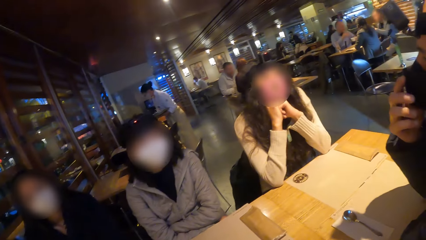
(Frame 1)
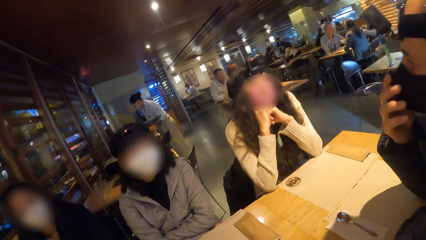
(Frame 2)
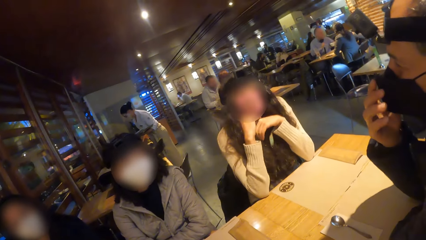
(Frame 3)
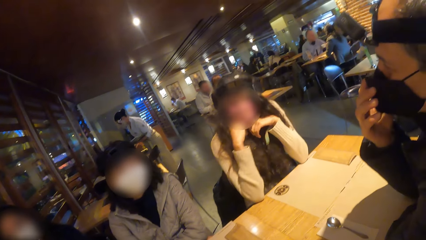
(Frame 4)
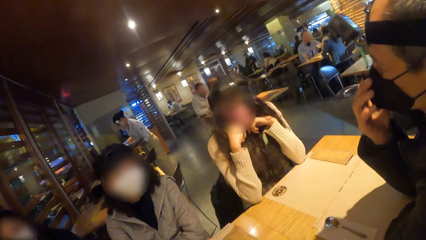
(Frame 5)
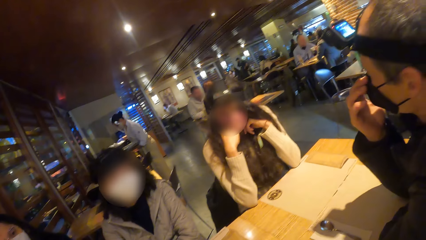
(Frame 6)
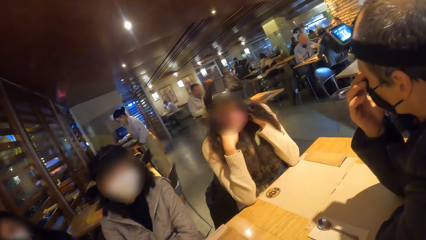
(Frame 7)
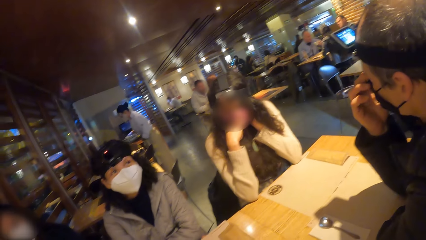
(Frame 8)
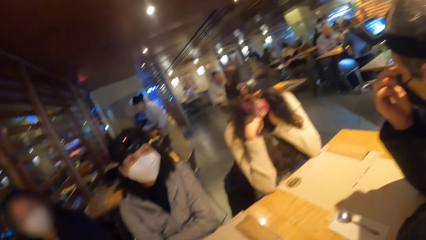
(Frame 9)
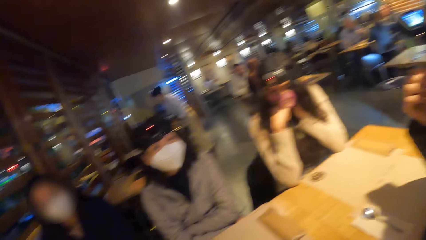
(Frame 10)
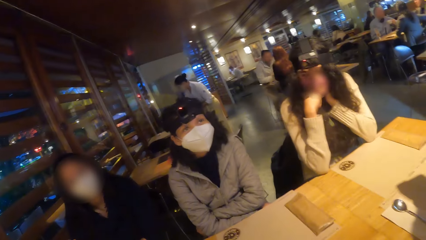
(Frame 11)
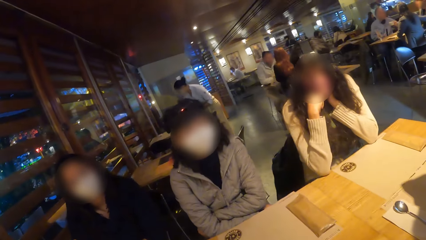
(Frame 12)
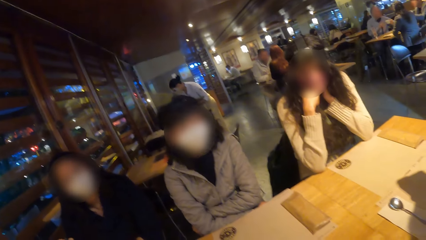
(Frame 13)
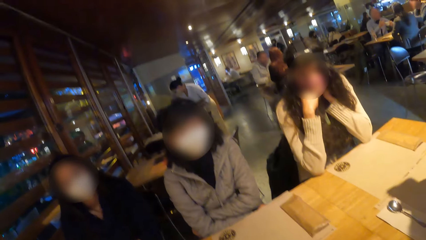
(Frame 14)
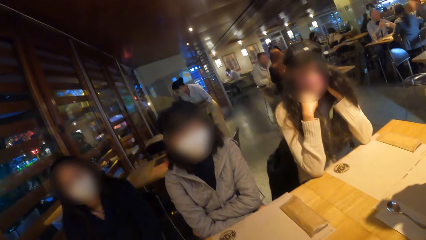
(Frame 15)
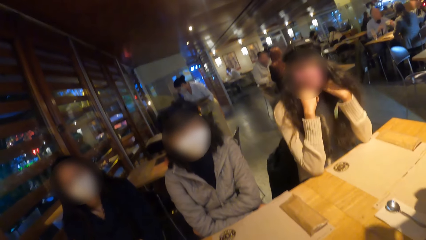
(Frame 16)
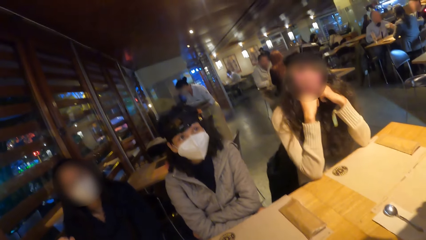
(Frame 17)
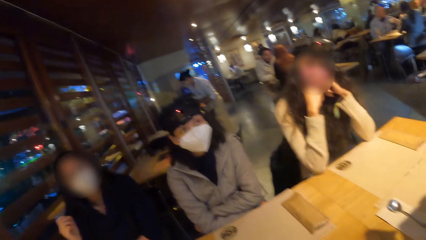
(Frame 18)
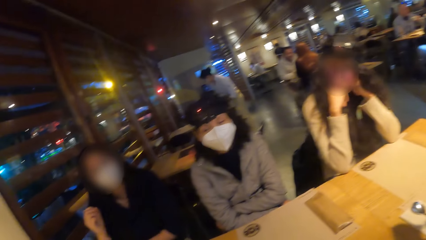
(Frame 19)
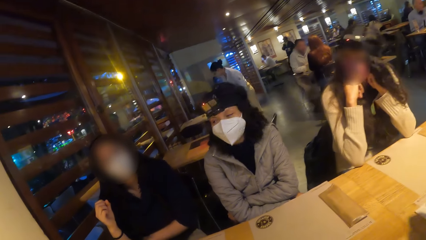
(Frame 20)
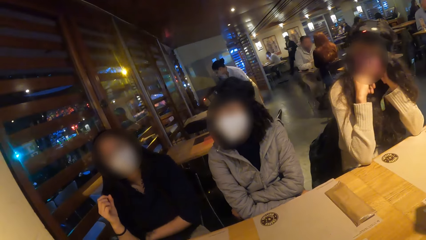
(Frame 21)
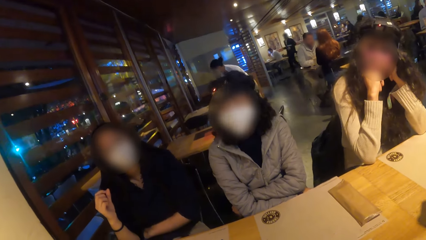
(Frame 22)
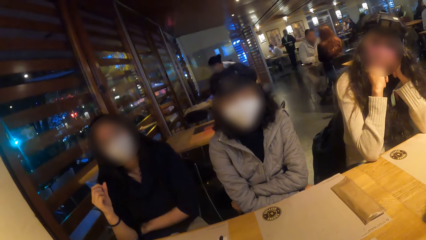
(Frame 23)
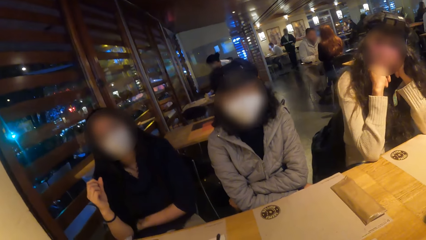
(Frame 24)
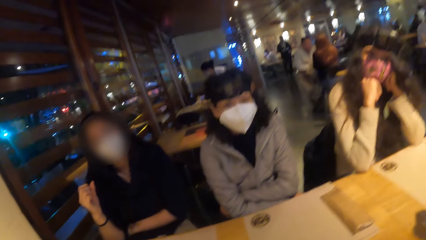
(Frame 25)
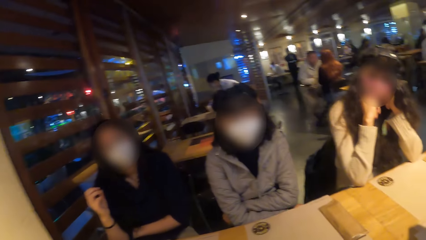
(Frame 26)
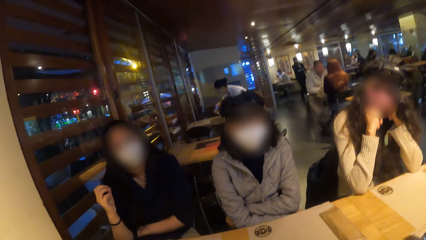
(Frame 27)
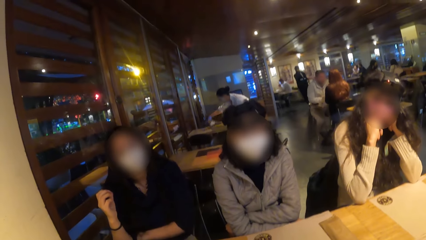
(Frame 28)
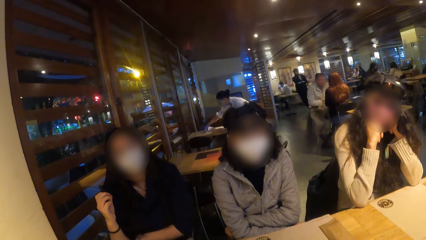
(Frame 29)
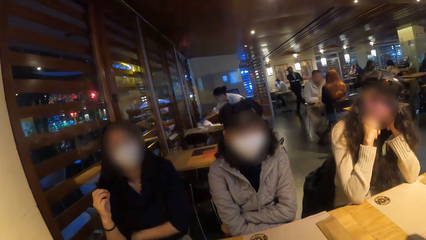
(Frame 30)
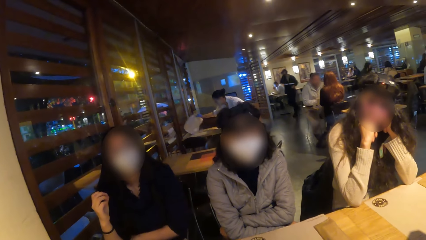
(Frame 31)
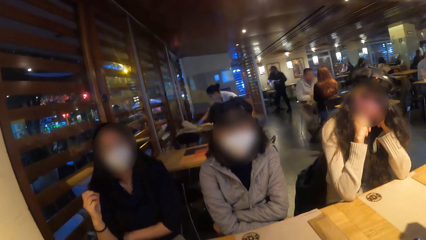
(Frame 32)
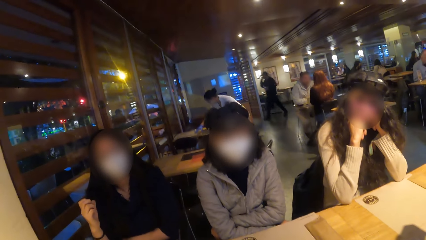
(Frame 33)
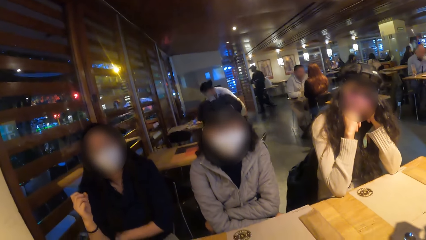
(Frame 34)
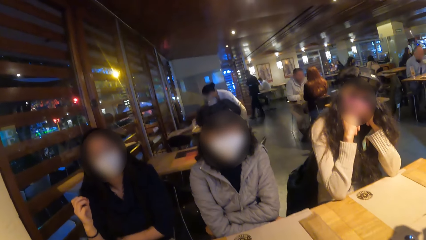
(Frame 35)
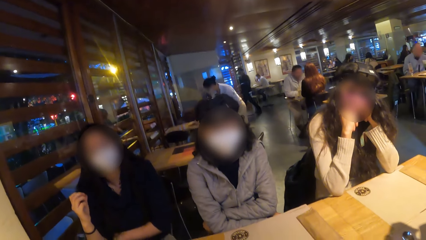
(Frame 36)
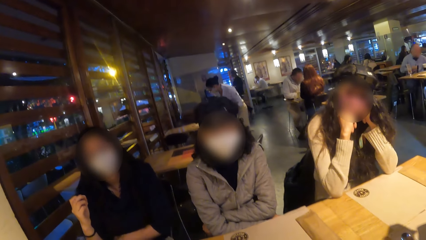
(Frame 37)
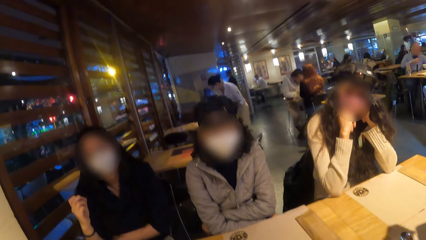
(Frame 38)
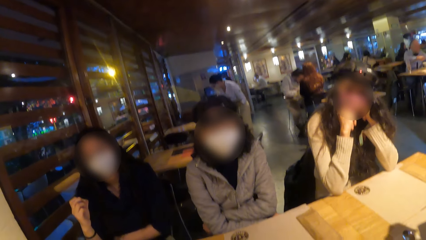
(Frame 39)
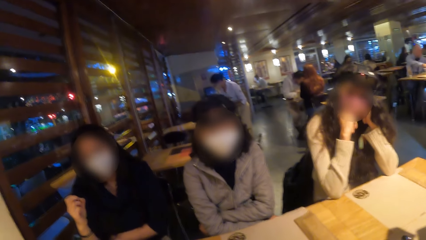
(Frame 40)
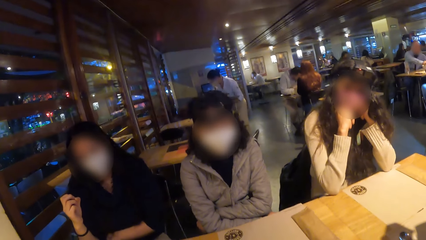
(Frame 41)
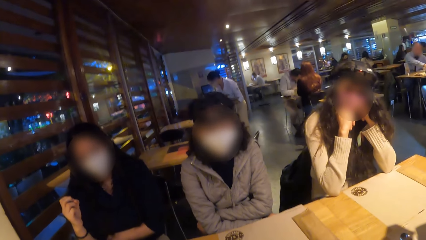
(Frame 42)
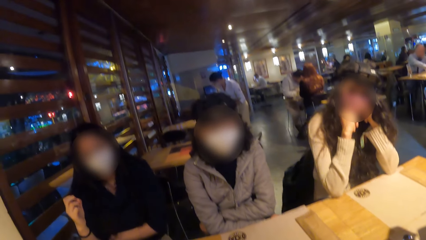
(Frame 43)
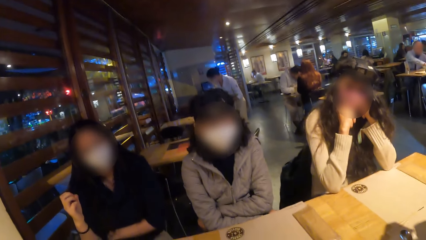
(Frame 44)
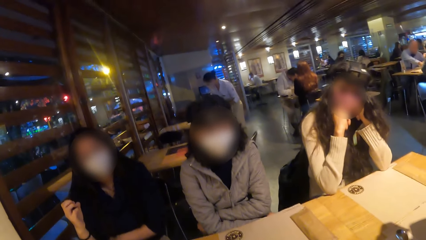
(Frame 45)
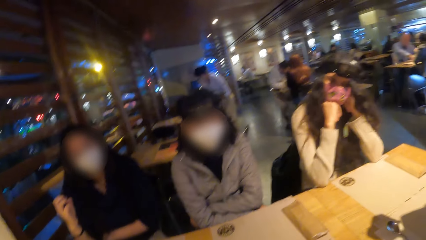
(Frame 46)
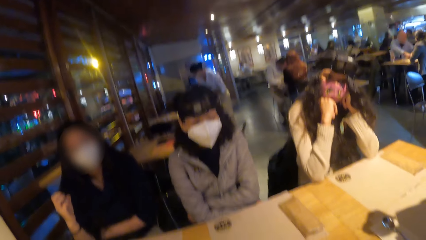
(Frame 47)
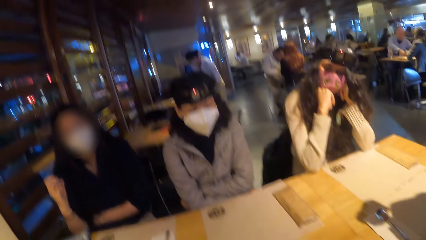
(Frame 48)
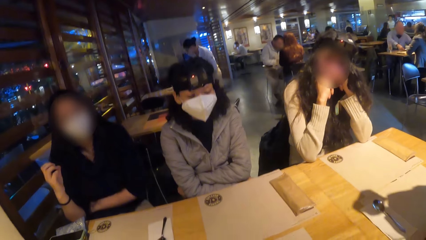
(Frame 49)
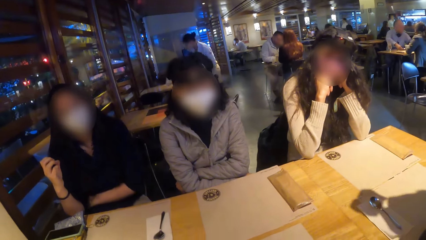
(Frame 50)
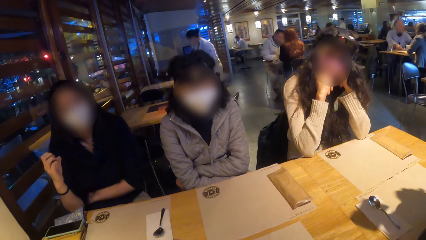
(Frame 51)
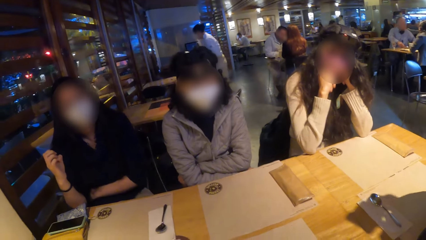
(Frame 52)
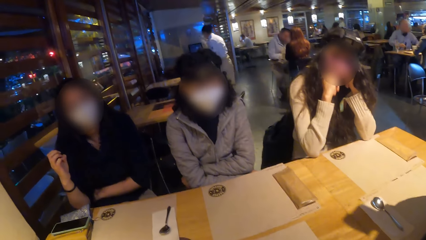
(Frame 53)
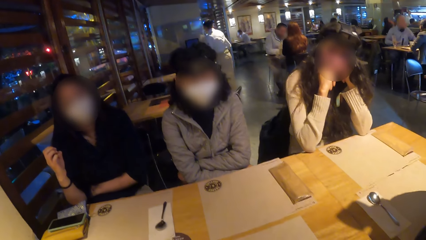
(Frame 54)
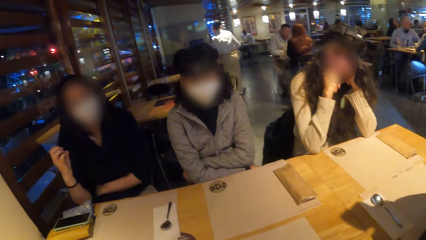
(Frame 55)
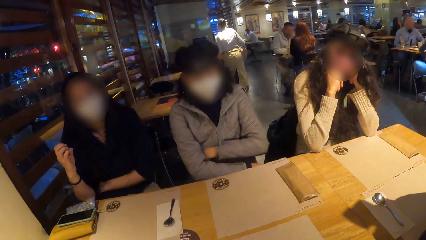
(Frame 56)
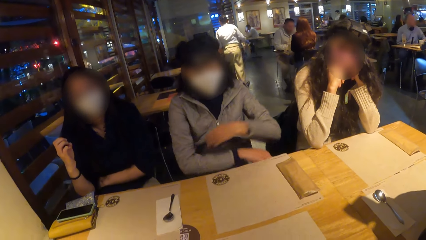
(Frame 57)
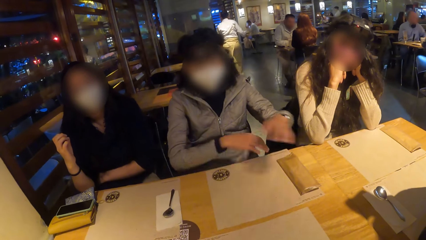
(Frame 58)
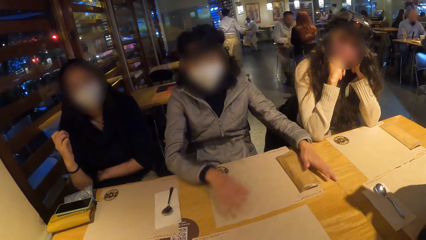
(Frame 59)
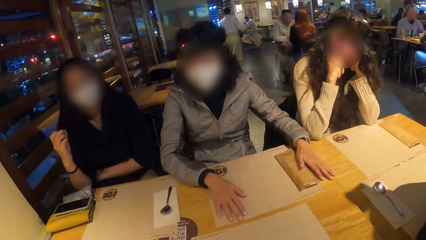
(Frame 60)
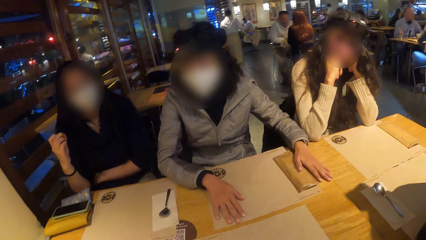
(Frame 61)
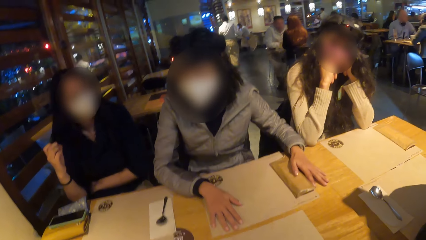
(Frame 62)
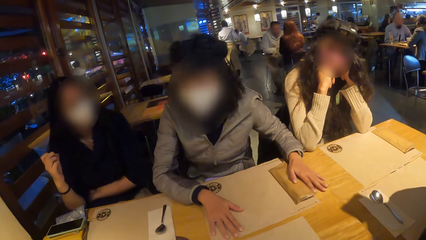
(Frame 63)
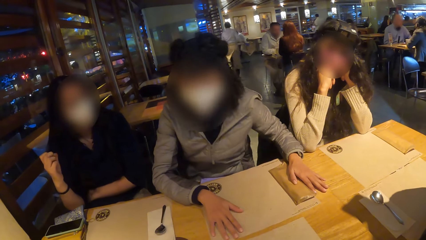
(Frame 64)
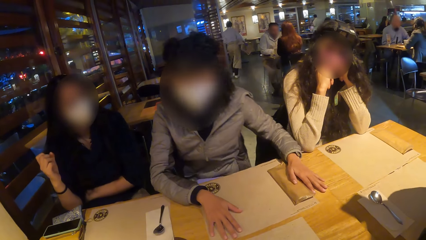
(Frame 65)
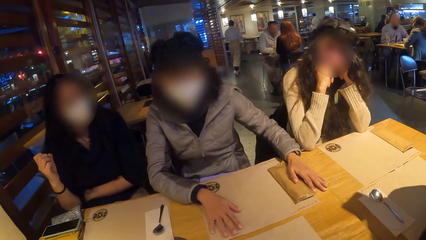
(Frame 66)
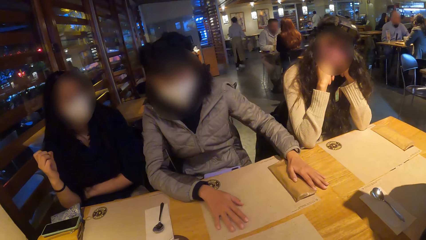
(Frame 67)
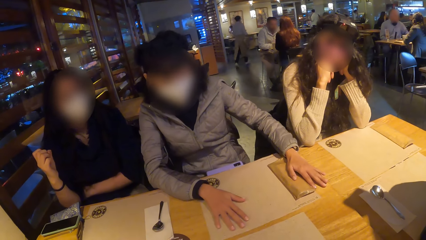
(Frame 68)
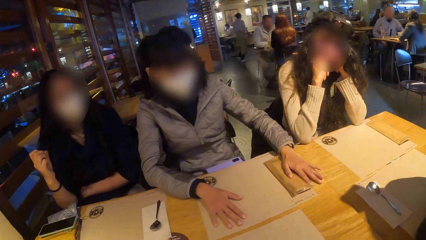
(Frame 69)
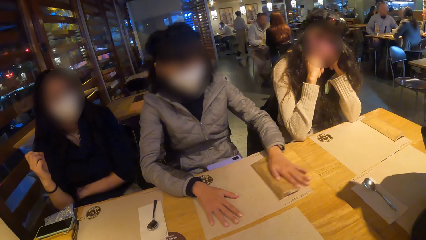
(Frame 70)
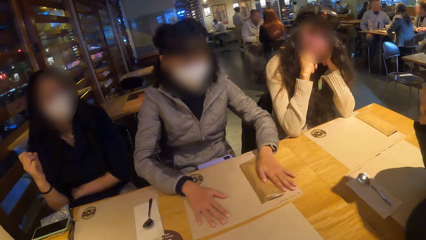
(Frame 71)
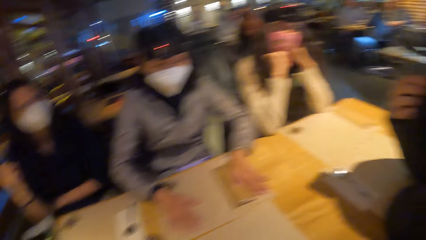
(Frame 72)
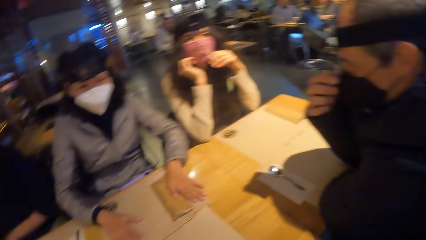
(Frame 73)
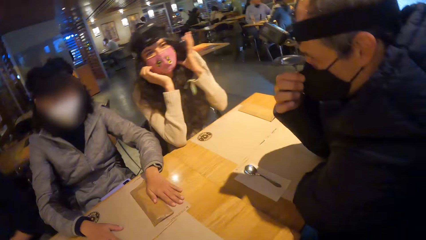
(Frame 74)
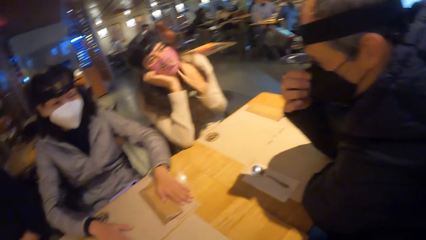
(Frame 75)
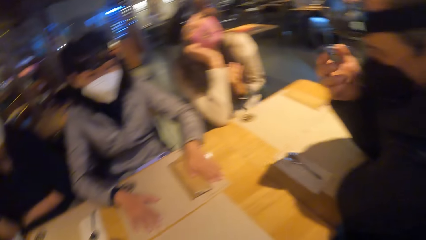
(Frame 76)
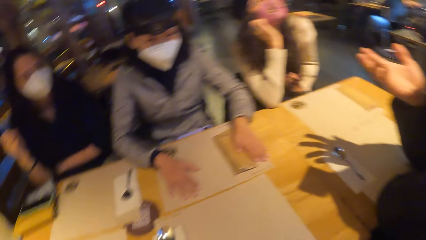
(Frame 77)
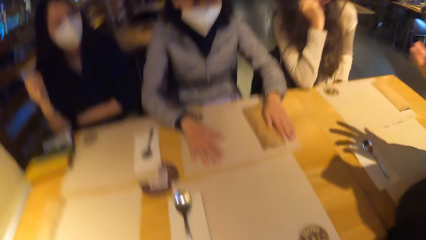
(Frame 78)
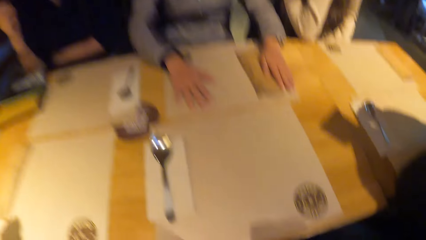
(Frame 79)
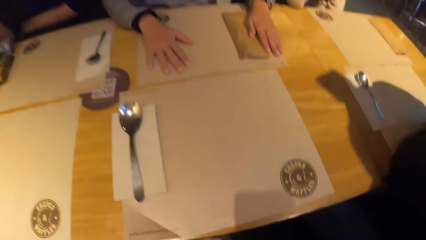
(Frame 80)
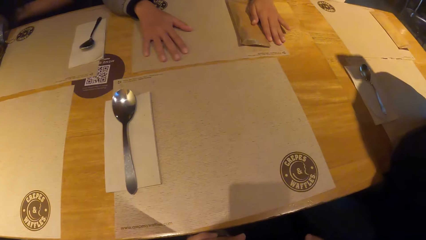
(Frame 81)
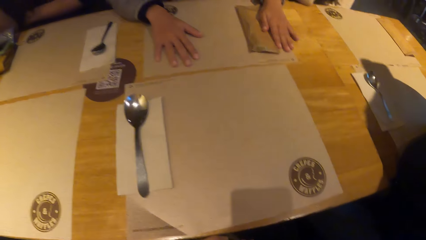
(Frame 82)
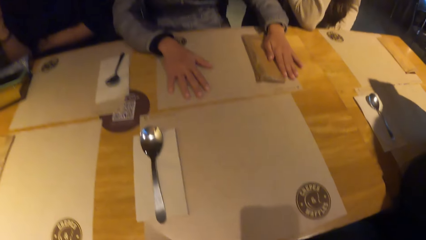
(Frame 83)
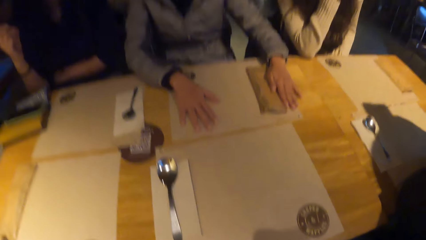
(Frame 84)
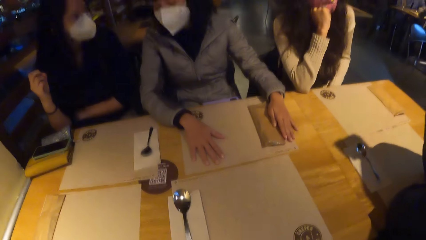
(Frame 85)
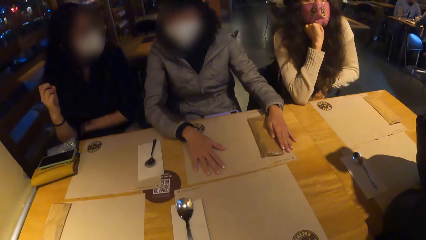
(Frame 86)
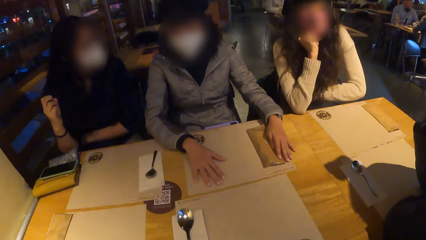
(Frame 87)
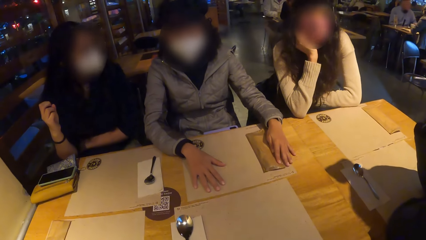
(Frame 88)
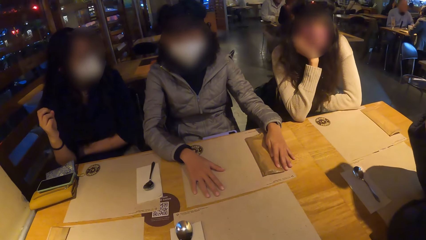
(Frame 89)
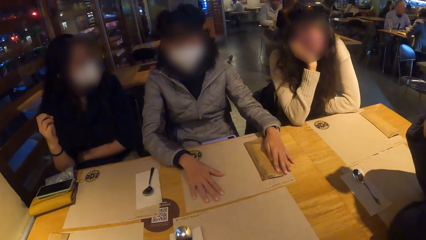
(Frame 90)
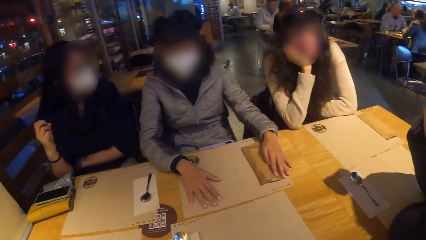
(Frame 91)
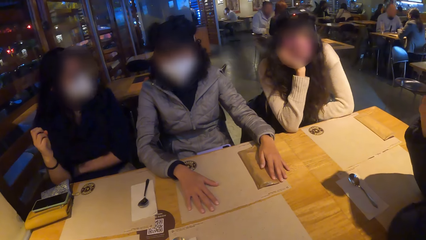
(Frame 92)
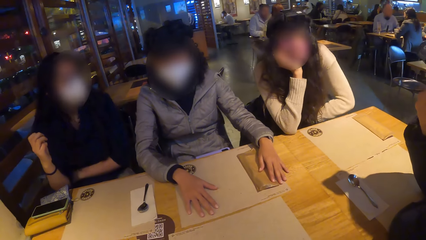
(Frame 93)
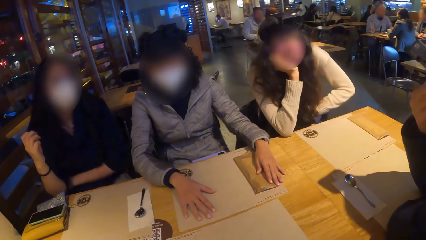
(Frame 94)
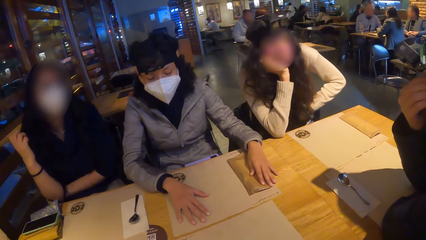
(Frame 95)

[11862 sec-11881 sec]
The man adjusts his face mask with his right hand. The woman places a plate in the tray on her left hand. The camera wearer looks around. The woman picks up a table mat on a table with her right hand. Another woman drops both hands on the table. The man adjusts his face mask.
